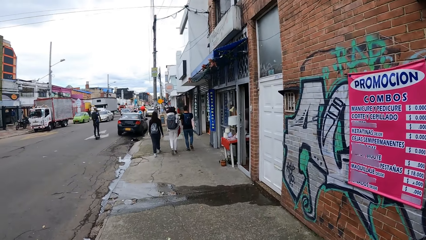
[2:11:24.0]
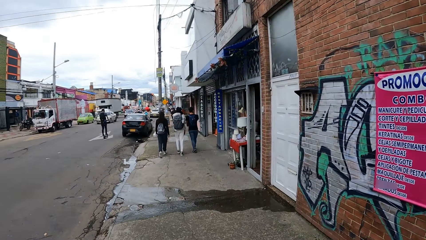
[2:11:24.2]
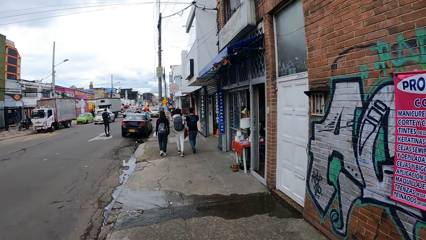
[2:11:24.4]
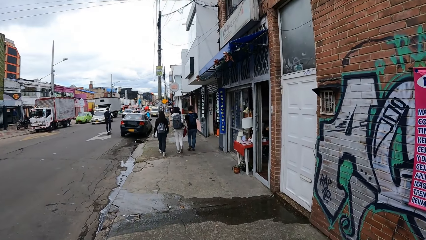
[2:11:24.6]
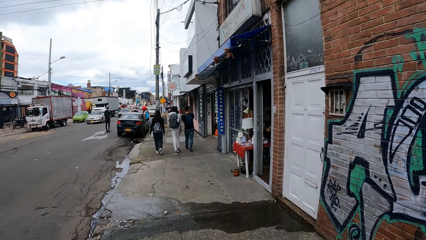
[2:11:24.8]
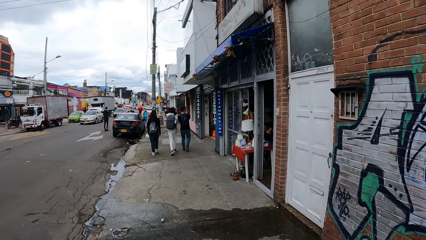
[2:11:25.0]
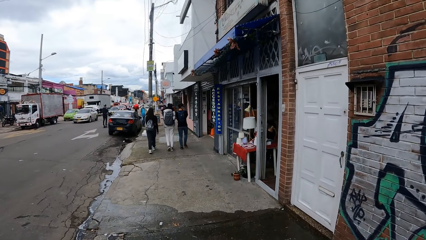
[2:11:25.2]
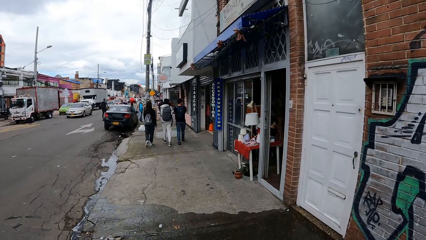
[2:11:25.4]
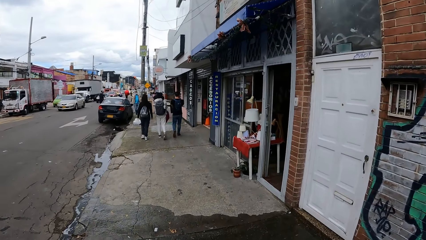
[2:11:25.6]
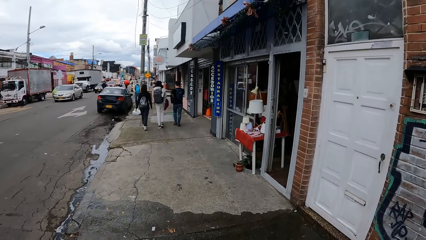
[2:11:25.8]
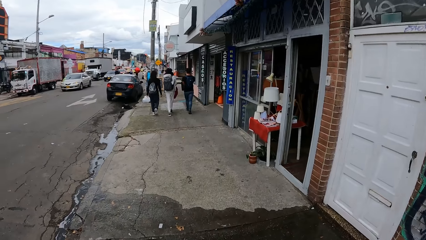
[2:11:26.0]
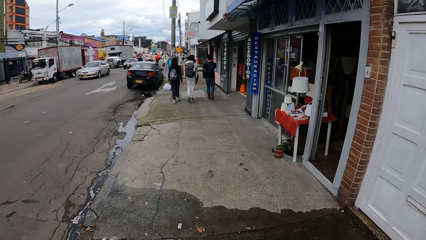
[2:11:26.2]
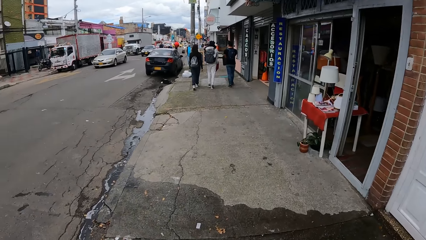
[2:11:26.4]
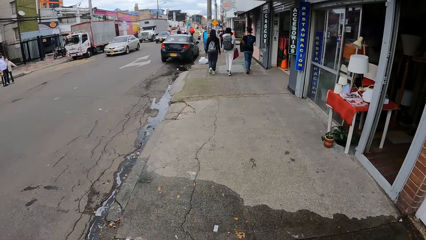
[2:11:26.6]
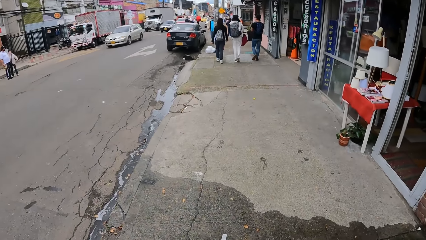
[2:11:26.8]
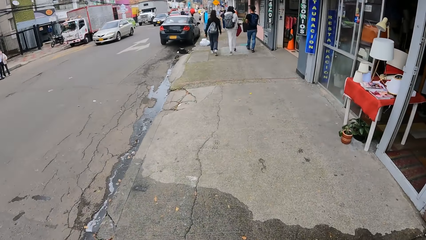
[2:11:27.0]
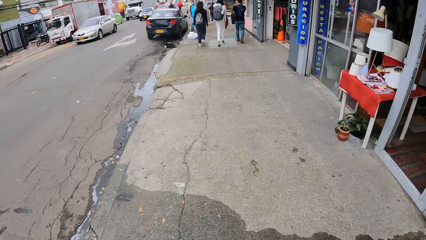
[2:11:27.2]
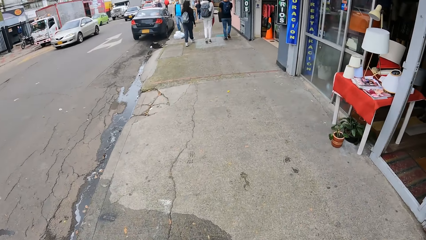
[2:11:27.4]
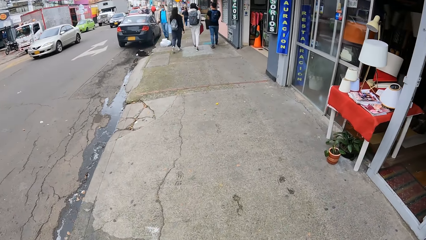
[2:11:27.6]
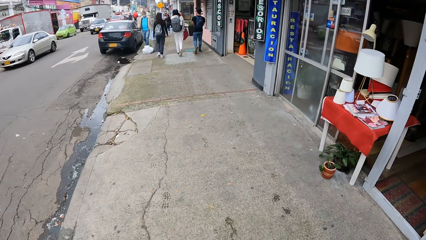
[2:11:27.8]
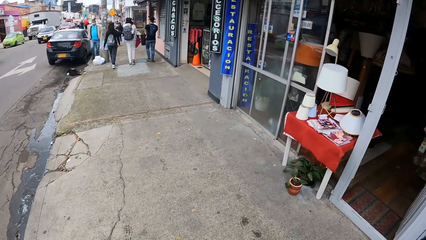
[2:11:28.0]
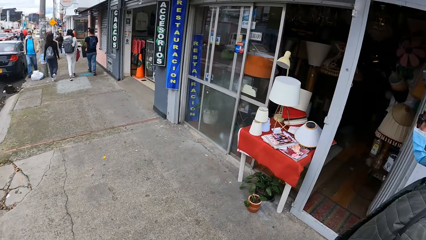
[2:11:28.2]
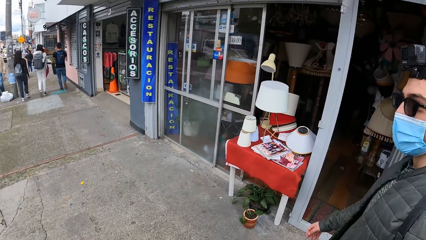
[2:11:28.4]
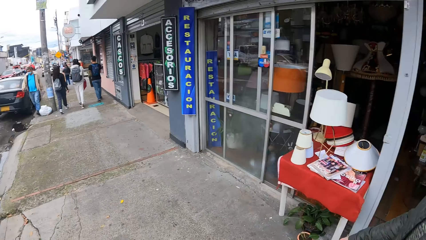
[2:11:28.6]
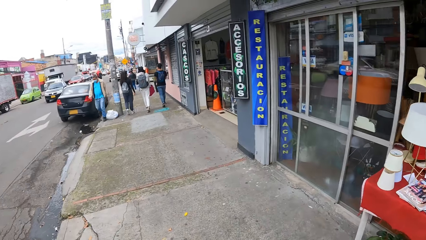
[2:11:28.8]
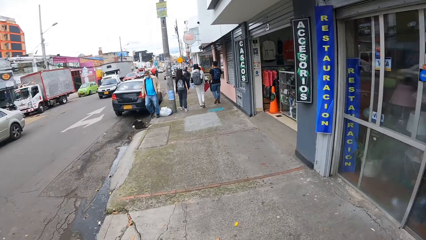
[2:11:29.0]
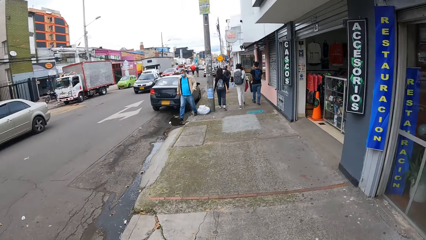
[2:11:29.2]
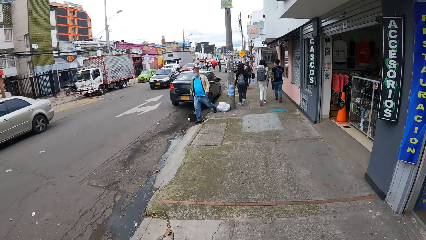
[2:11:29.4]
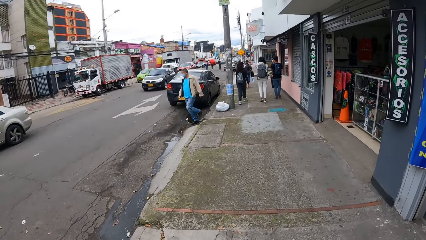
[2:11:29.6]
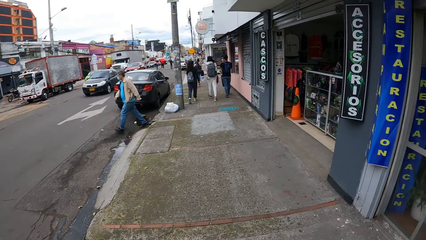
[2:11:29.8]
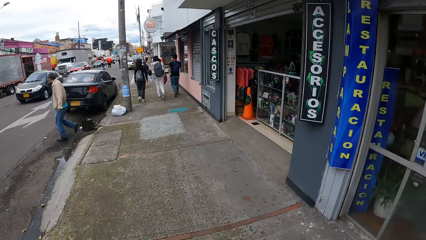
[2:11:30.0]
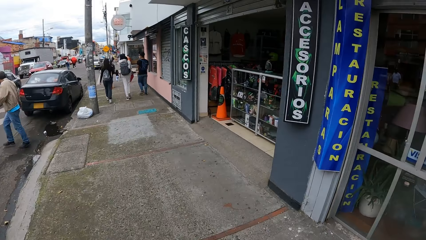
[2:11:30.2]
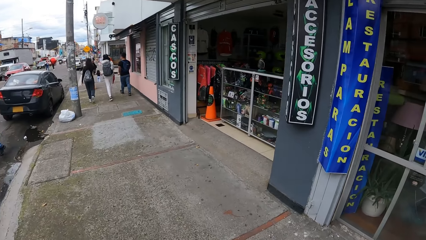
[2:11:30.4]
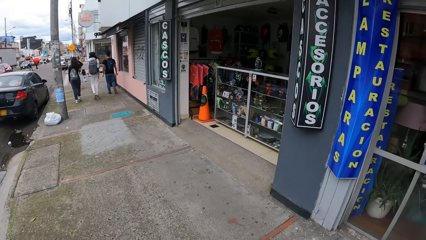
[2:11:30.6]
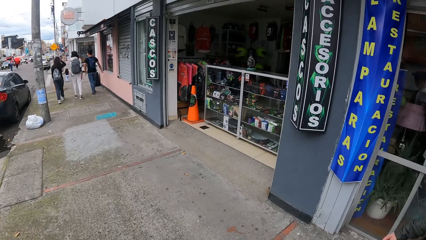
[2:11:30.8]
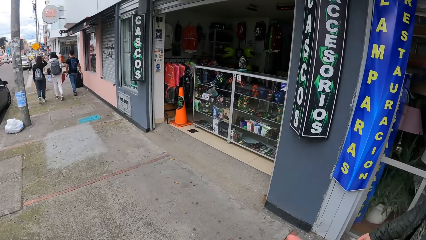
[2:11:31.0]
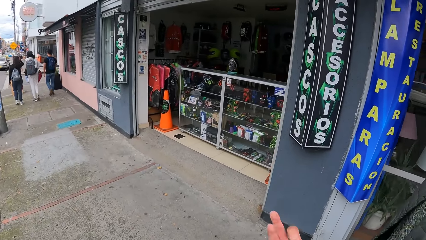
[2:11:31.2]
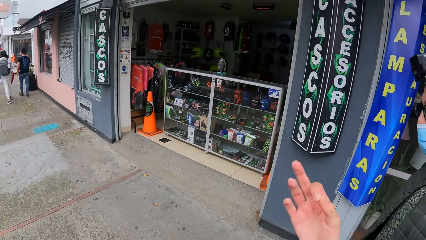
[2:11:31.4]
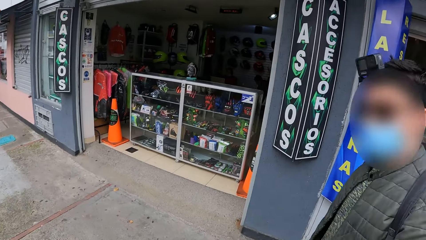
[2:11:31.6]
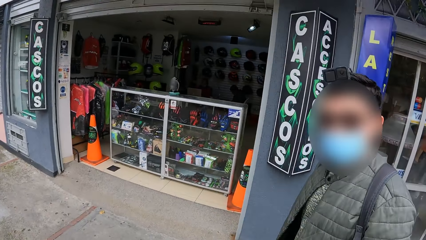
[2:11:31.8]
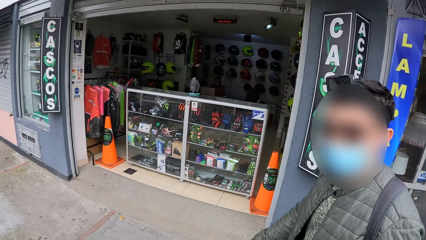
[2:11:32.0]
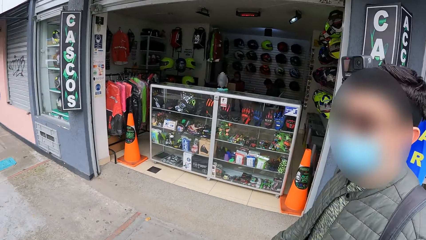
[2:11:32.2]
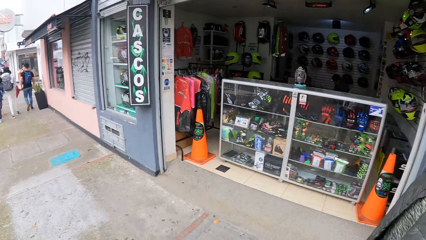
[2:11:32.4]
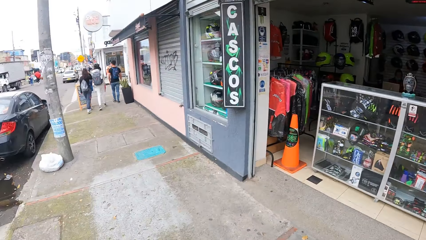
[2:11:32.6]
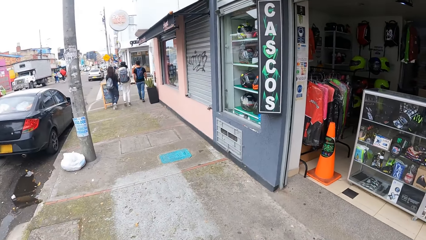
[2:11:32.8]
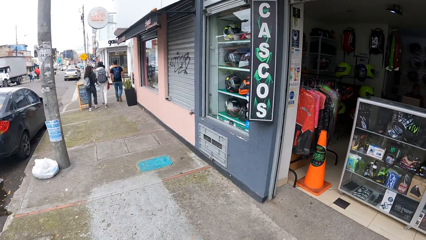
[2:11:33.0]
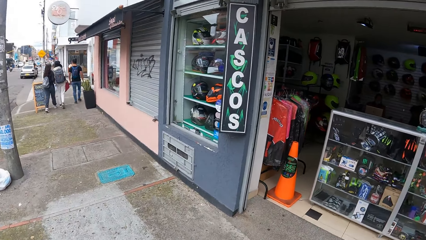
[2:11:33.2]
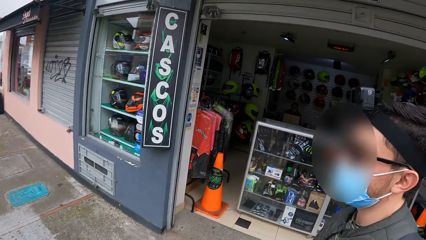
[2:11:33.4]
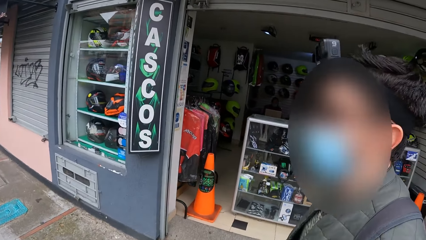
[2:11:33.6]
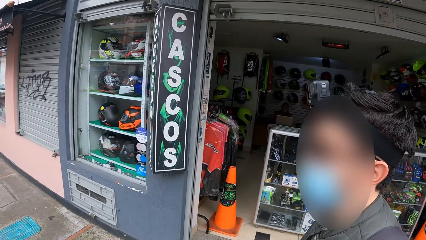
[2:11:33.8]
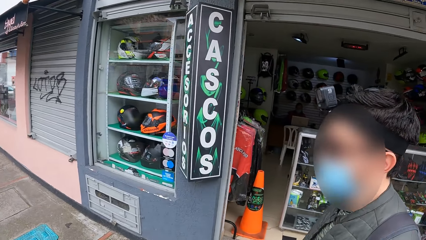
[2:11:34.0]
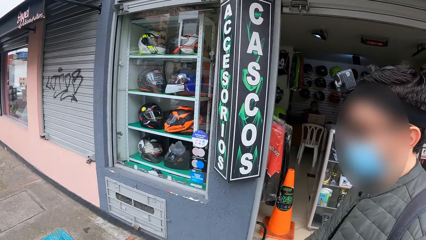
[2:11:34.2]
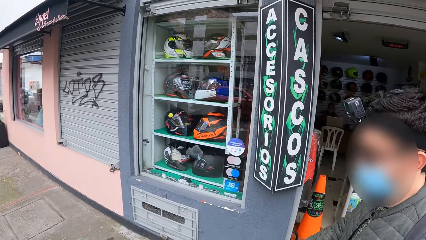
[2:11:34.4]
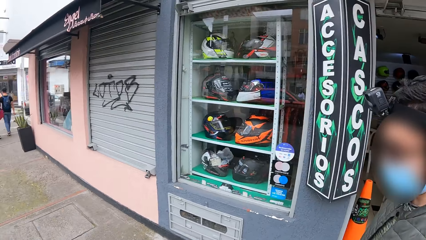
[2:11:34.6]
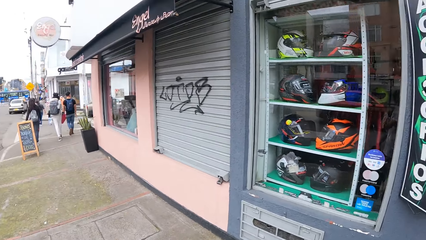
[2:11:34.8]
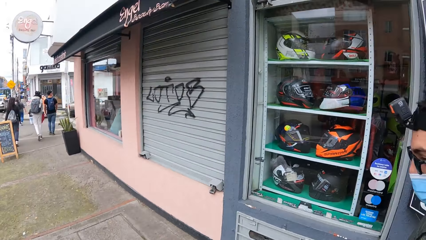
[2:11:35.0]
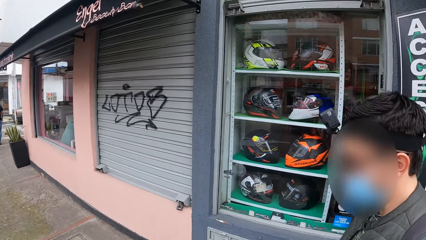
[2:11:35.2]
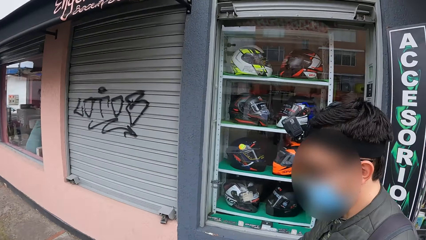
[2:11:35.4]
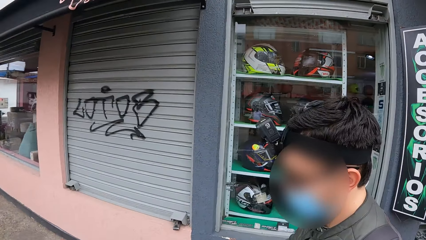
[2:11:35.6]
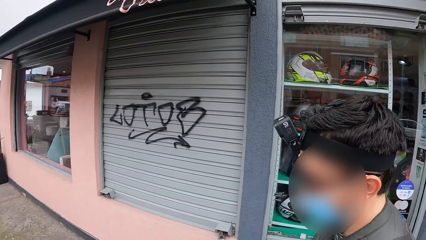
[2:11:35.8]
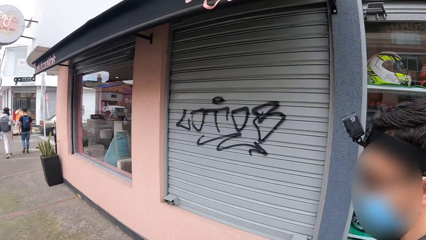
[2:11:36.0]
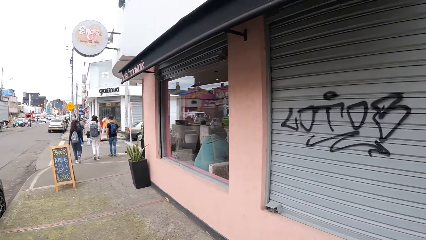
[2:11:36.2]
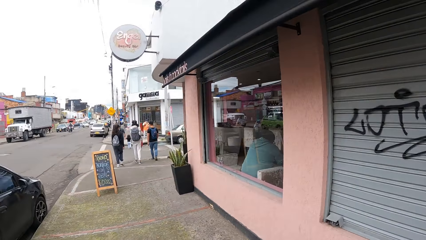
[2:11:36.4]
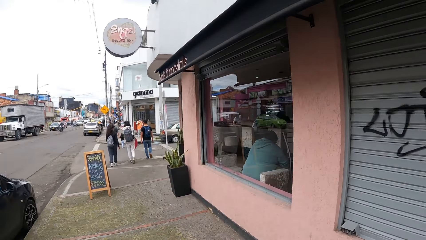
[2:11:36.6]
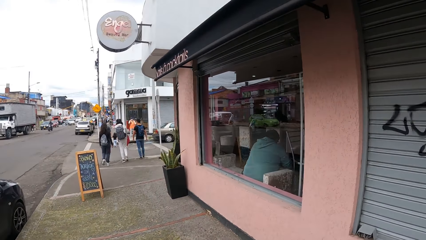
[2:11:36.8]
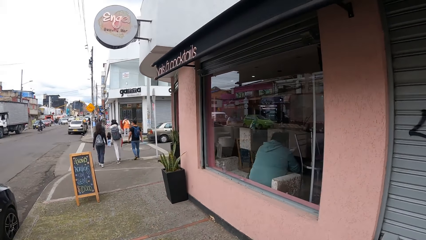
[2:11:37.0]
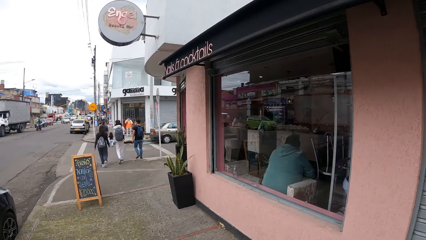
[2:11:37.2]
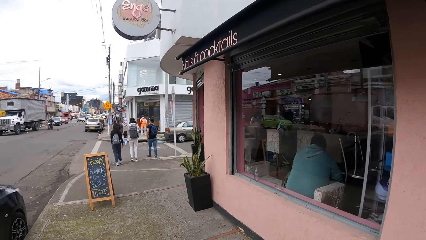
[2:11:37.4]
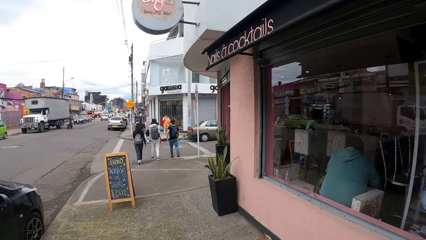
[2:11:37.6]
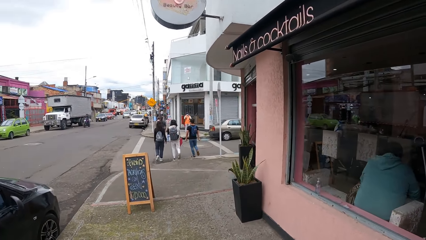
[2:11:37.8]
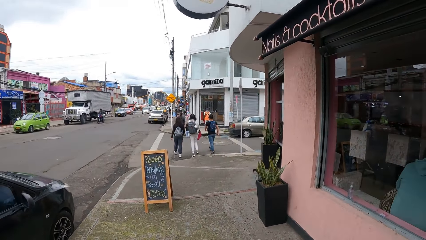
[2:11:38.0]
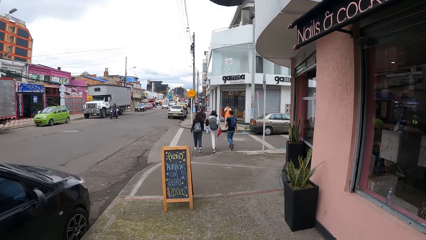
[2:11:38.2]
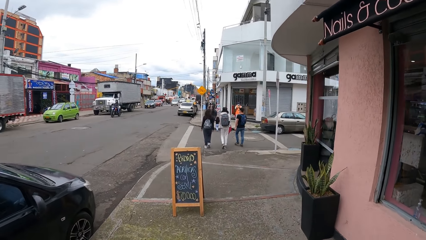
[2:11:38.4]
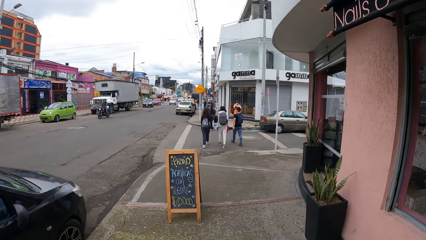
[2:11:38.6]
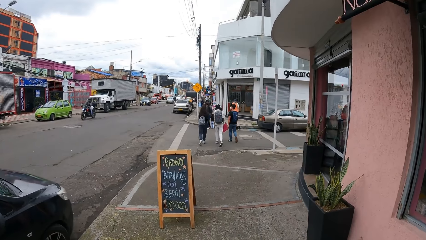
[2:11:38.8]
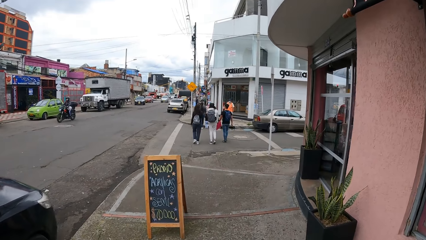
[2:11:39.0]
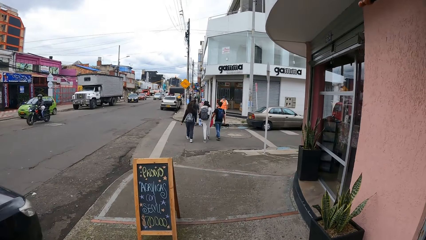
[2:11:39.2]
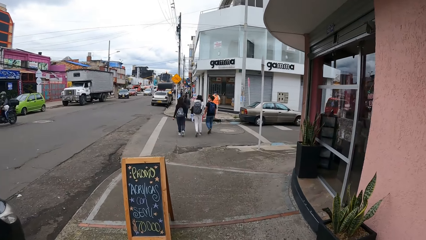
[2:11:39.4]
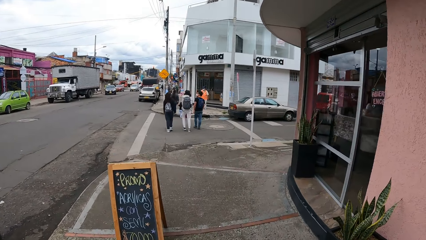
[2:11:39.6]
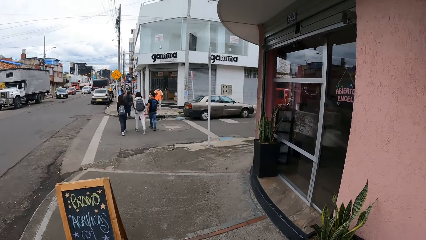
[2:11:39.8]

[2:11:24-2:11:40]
A man looks at the camera wearer. The camera wearer walks around.
